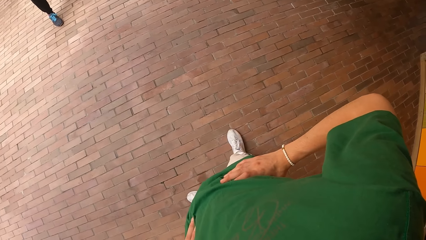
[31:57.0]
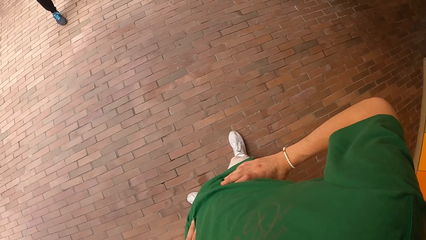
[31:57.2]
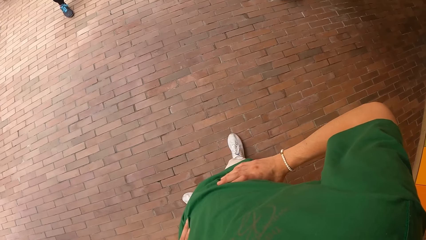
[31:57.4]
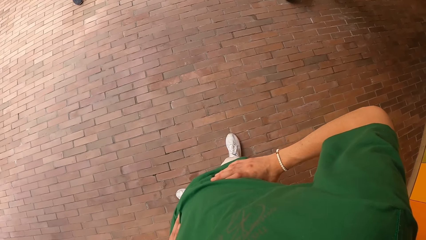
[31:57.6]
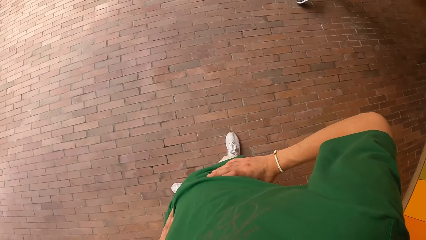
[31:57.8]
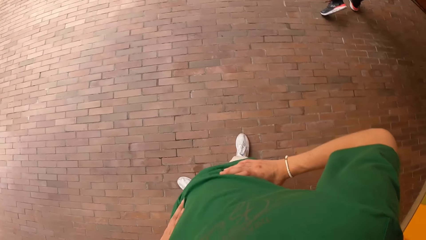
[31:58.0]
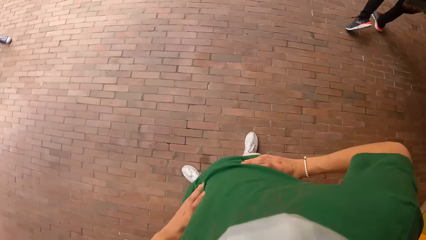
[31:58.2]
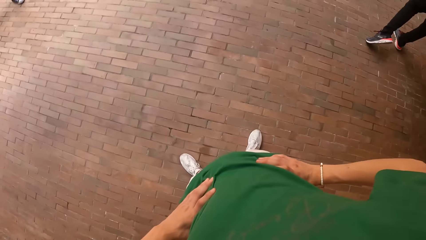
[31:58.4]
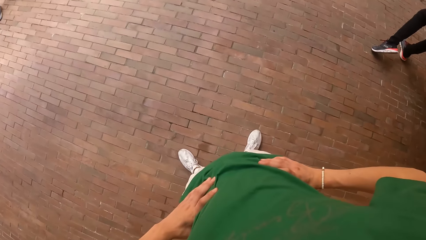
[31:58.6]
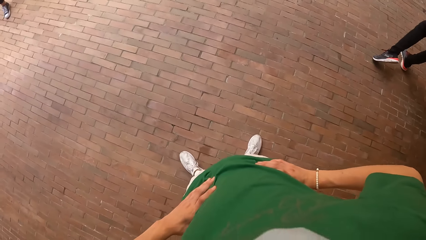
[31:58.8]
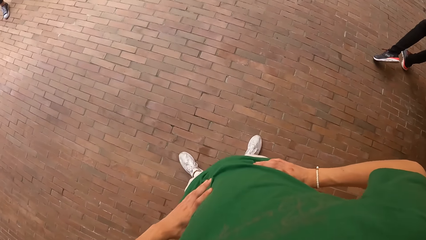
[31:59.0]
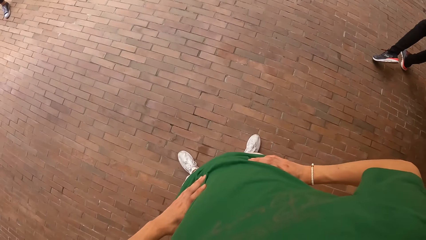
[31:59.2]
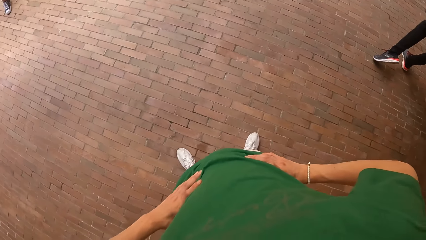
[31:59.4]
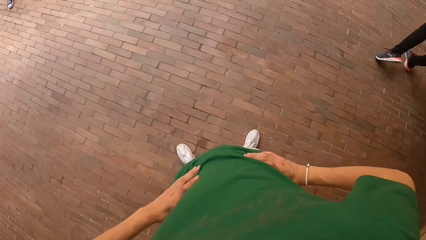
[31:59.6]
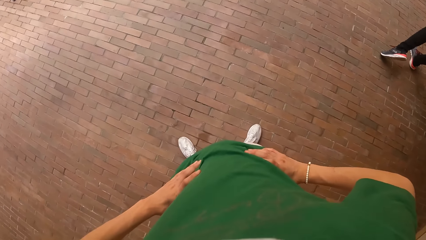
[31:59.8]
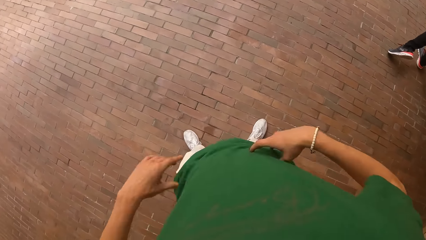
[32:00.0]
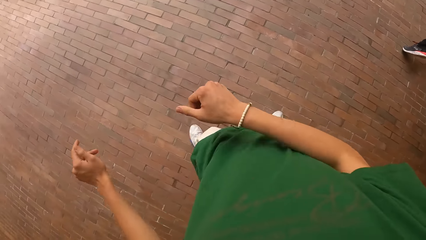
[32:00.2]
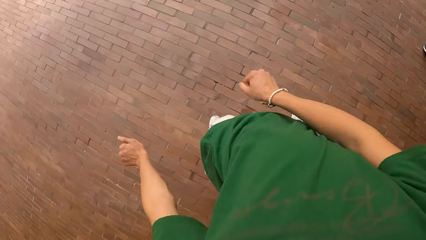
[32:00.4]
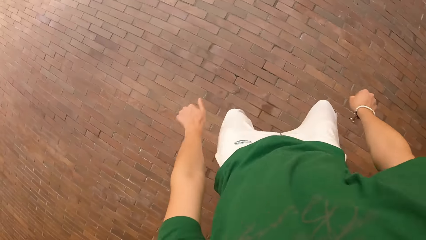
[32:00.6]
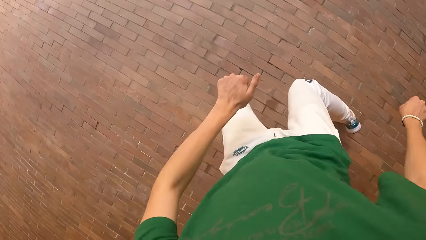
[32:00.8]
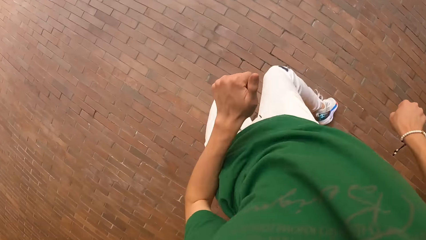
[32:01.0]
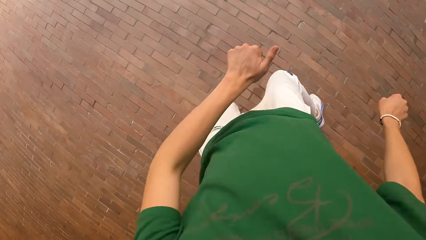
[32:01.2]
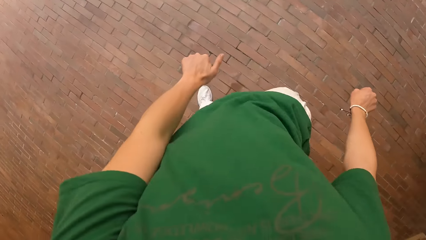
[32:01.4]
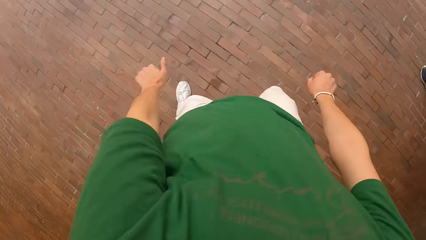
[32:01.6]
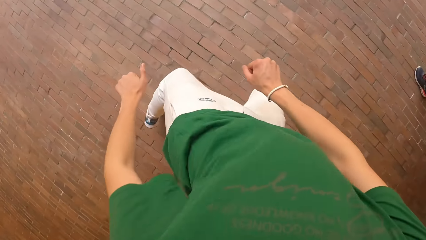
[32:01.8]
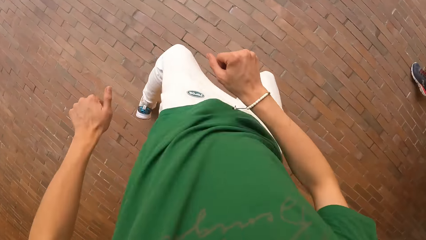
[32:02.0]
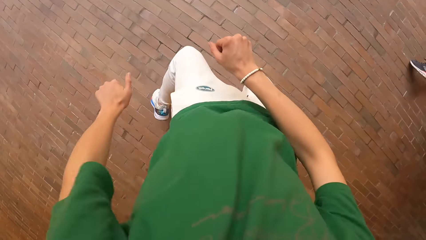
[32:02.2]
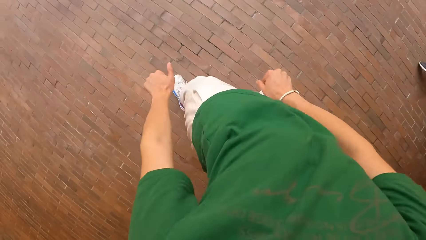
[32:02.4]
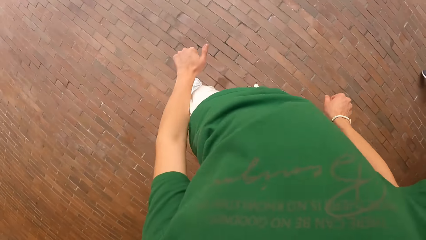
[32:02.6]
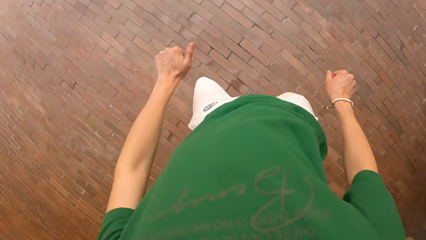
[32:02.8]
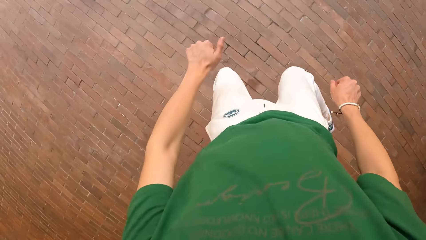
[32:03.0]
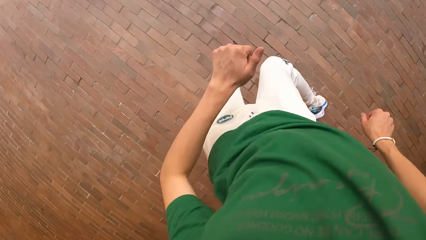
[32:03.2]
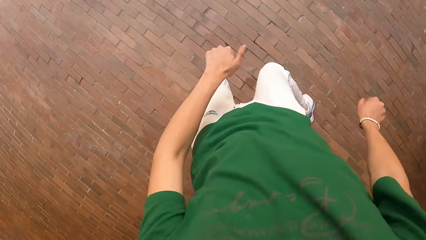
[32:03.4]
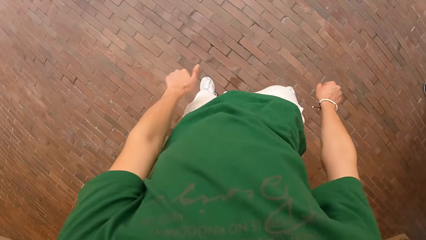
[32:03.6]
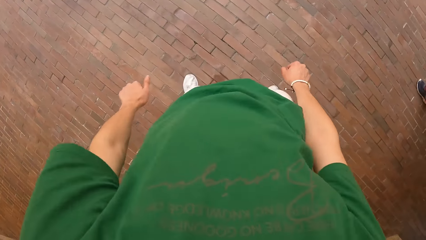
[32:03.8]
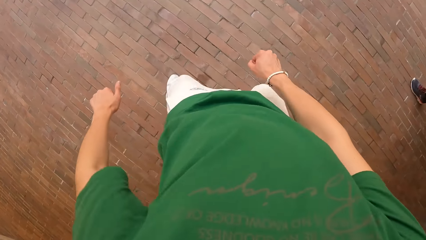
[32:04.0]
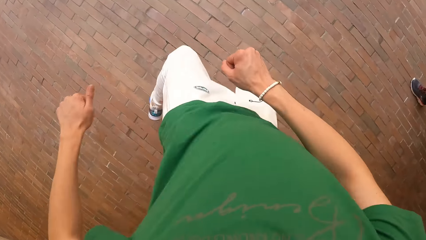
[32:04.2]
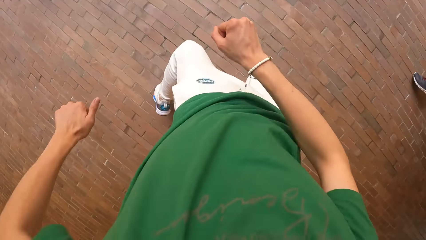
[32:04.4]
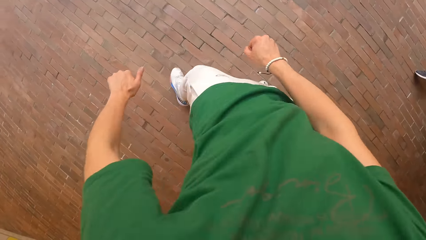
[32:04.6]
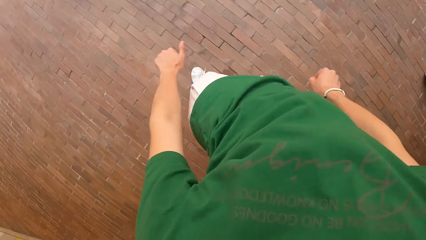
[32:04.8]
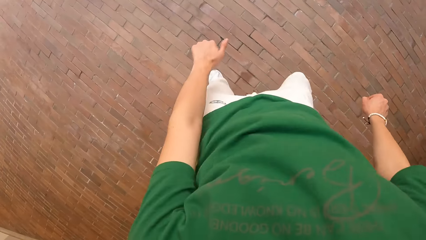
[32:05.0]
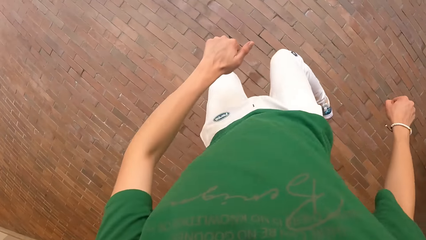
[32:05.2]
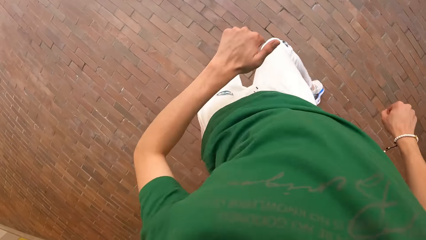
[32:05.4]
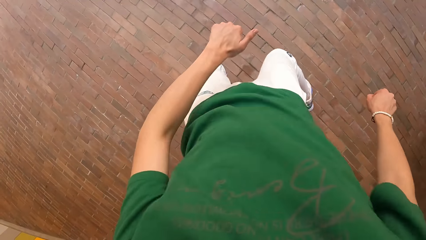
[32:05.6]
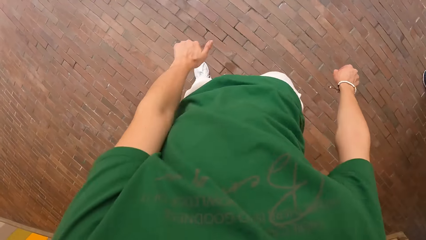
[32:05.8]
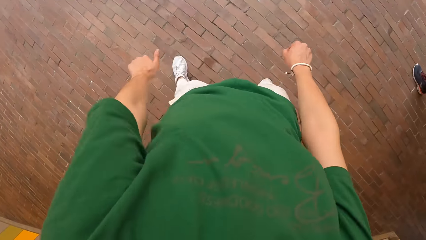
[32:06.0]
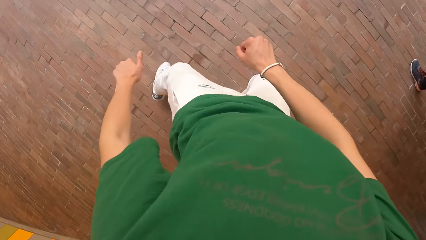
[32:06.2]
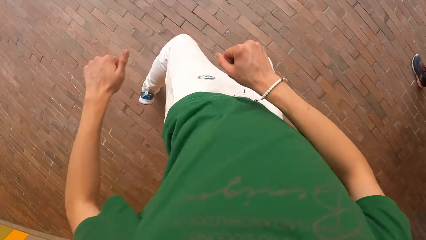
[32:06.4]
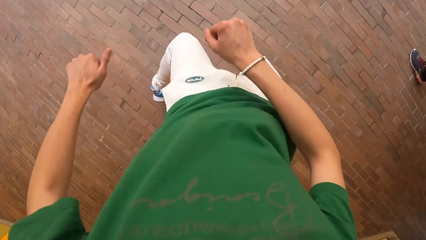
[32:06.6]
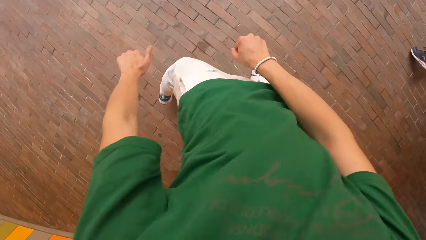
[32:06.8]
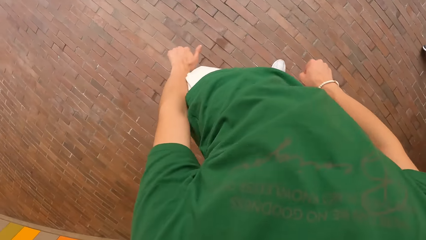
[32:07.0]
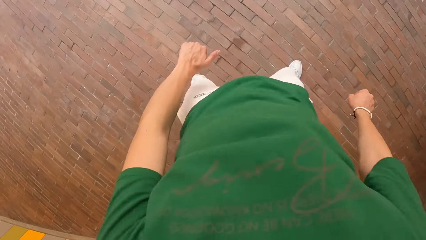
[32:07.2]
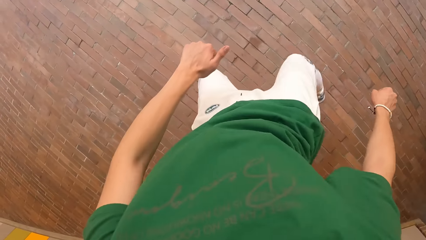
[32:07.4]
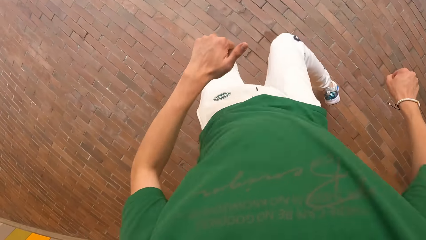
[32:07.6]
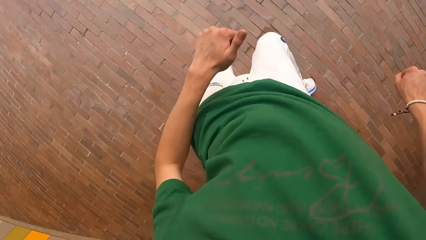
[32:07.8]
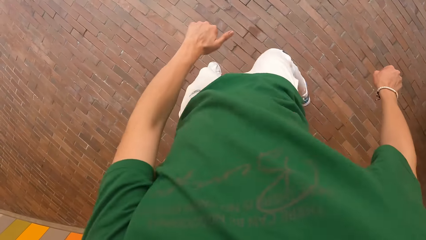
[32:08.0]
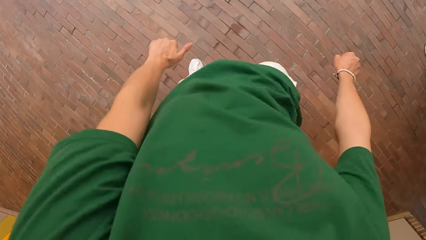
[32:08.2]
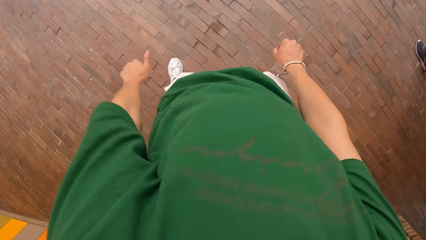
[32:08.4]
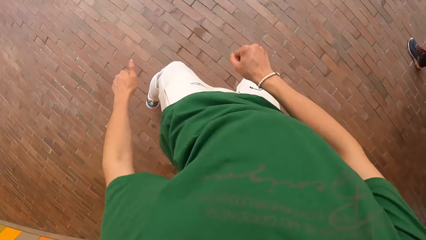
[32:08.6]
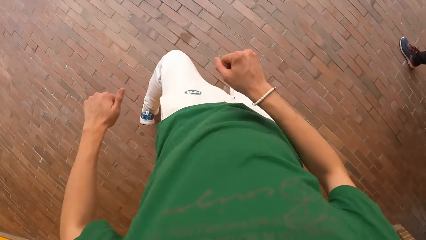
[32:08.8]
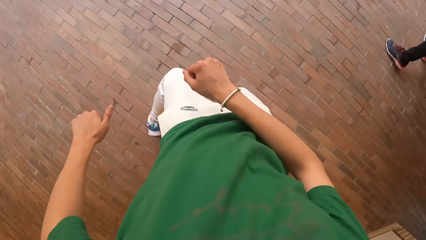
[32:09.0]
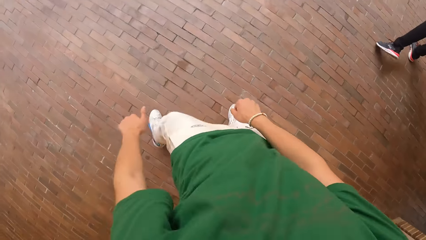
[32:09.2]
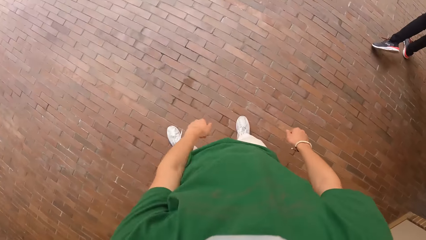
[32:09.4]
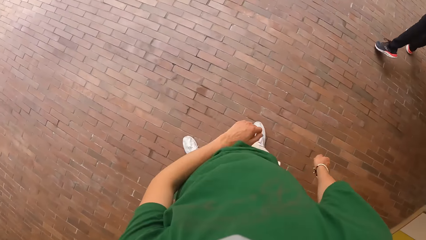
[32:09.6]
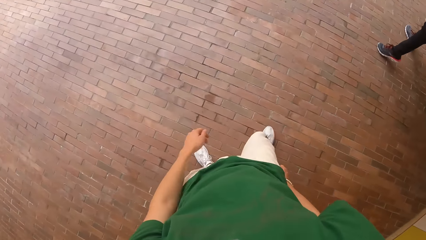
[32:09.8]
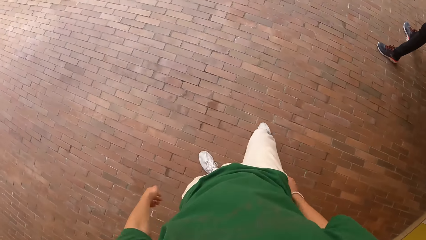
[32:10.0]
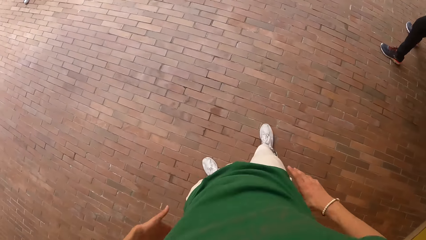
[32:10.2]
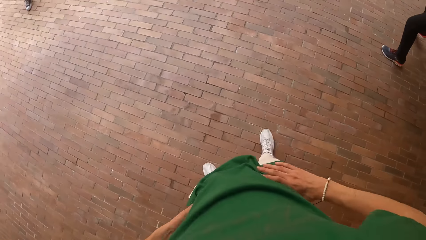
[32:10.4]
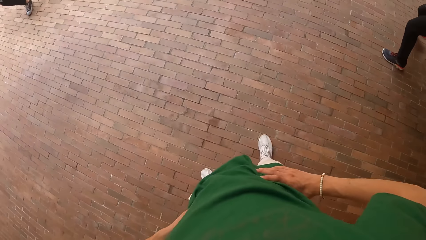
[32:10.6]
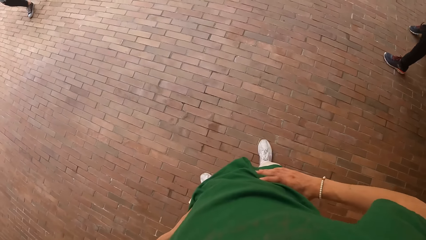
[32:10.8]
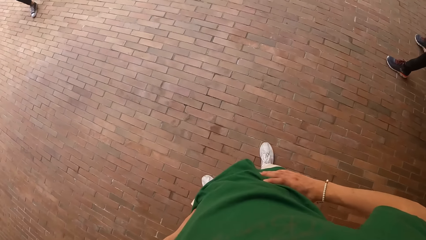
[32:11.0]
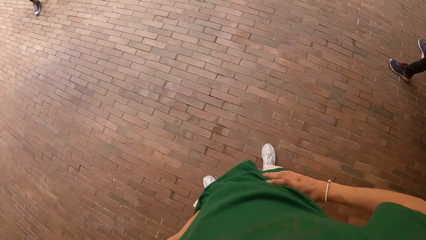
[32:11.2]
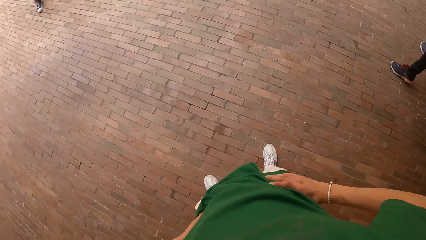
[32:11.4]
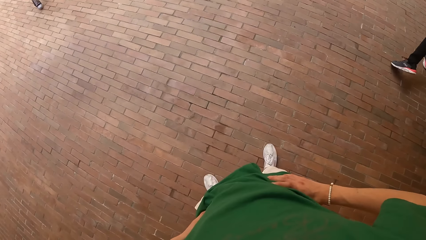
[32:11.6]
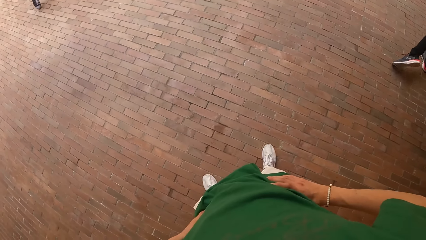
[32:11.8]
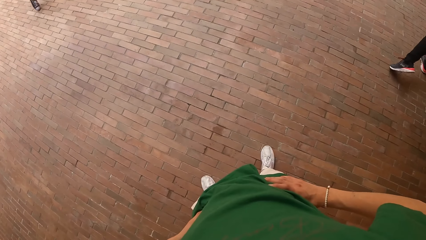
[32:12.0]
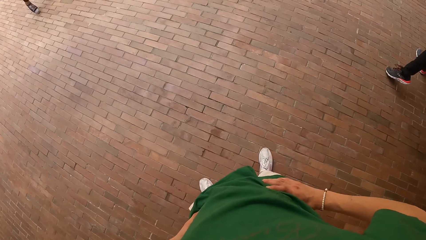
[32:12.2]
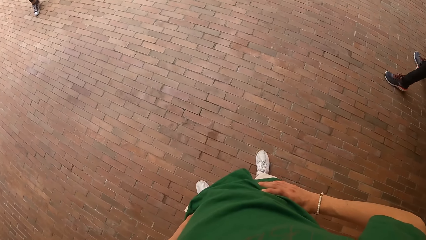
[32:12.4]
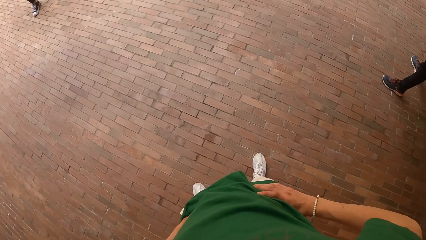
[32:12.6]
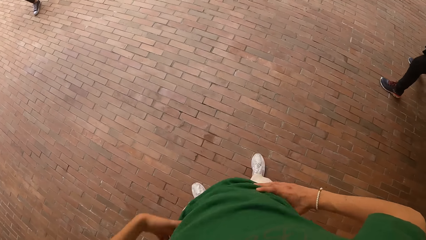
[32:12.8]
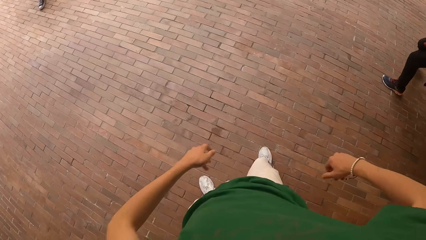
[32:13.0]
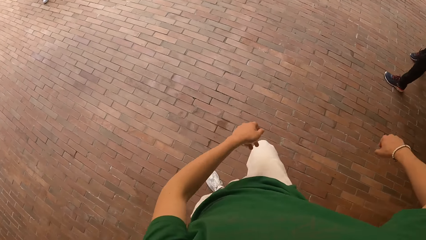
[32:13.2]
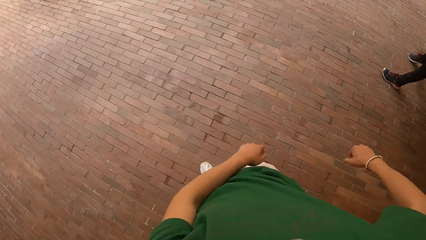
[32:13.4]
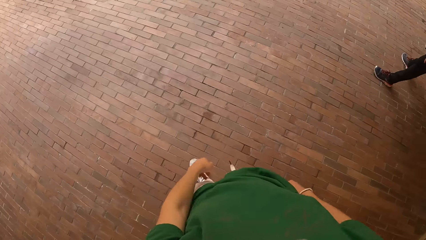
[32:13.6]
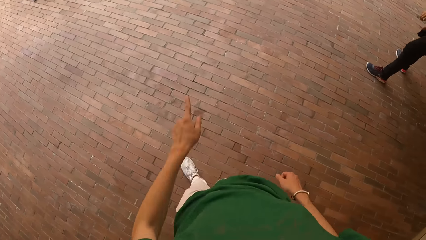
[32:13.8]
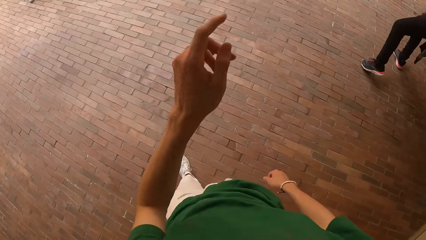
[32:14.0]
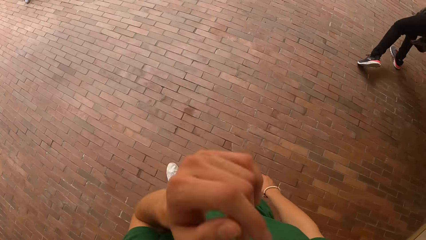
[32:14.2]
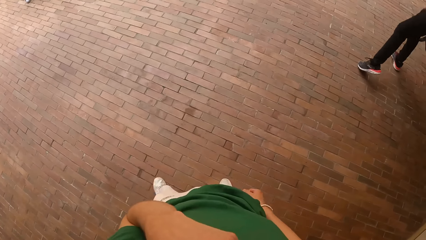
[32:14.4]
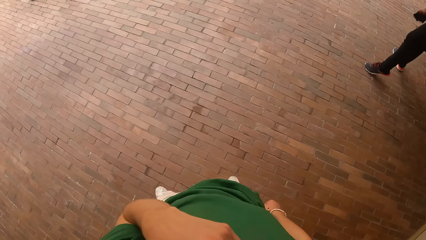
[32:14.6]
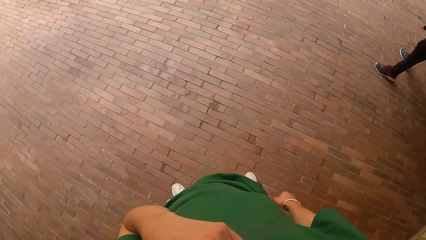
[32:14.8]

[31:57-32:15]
The camera wearer looks around. He swings both hands. He dances. A woman moves her legs. The camera wearer holds his waist with both hands. He dances.
